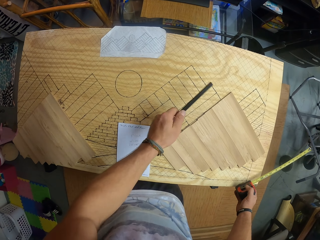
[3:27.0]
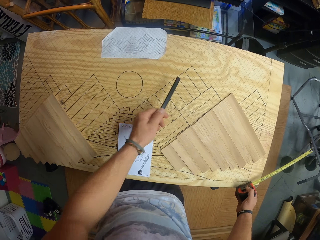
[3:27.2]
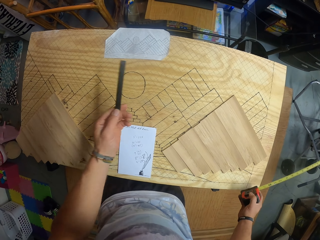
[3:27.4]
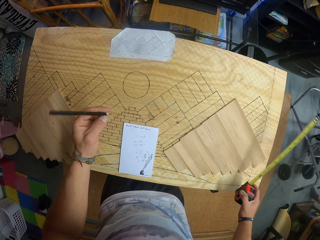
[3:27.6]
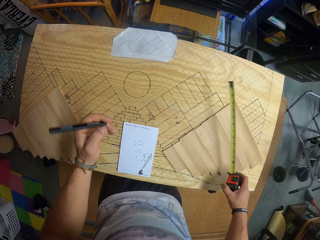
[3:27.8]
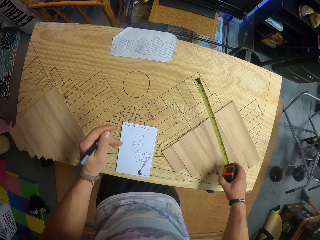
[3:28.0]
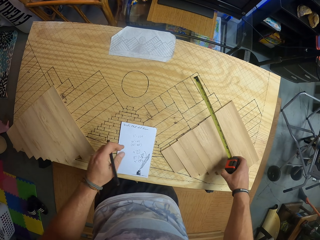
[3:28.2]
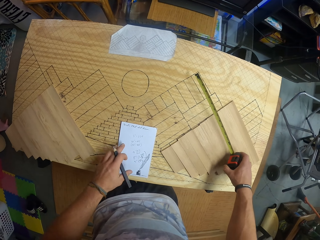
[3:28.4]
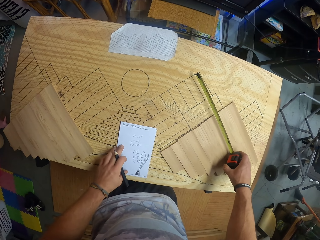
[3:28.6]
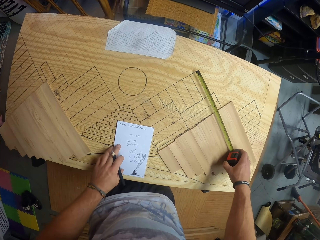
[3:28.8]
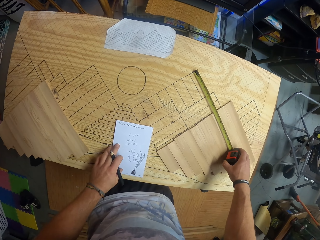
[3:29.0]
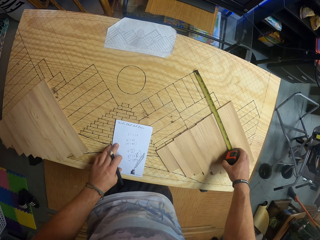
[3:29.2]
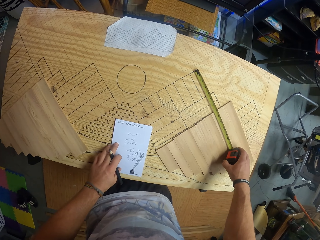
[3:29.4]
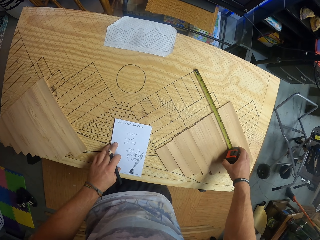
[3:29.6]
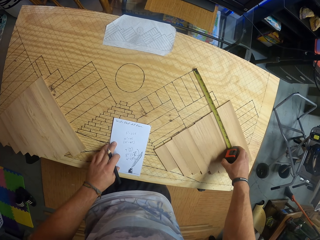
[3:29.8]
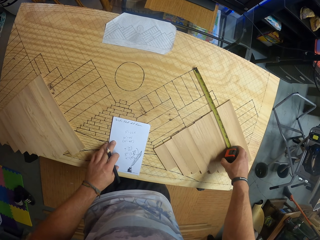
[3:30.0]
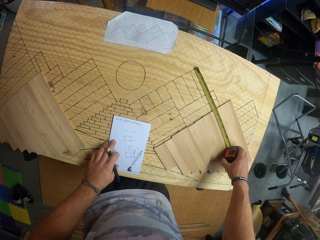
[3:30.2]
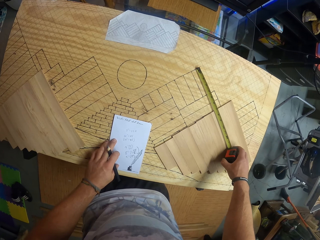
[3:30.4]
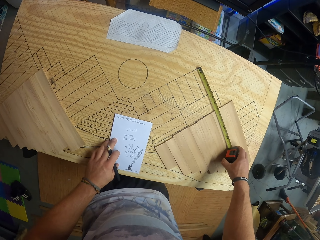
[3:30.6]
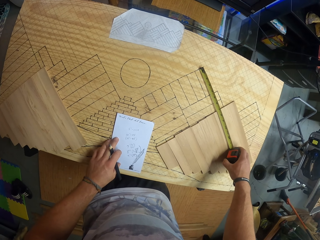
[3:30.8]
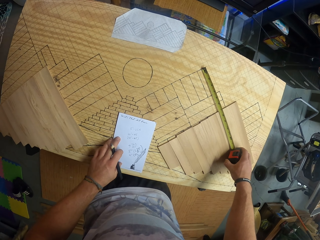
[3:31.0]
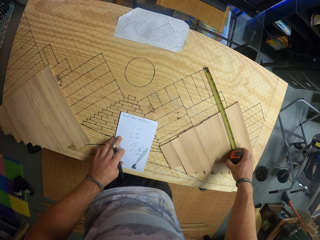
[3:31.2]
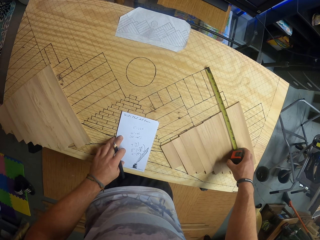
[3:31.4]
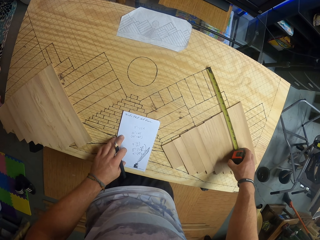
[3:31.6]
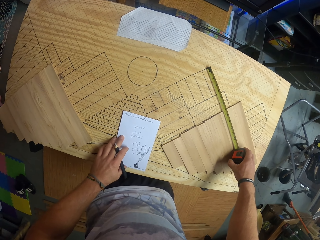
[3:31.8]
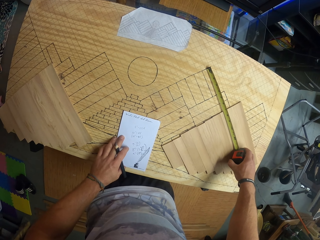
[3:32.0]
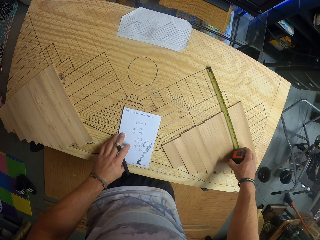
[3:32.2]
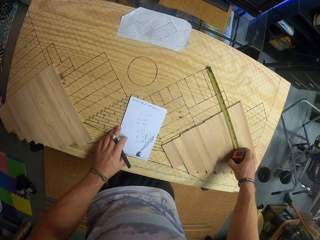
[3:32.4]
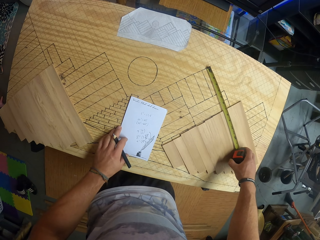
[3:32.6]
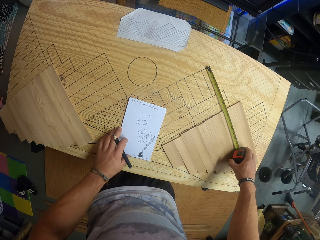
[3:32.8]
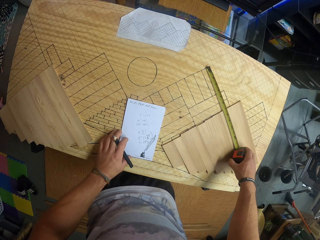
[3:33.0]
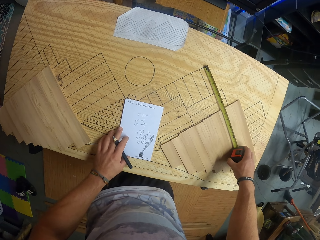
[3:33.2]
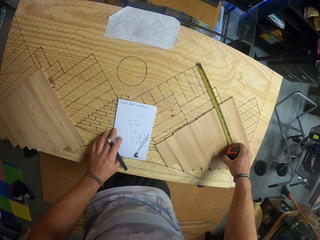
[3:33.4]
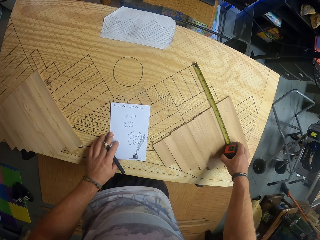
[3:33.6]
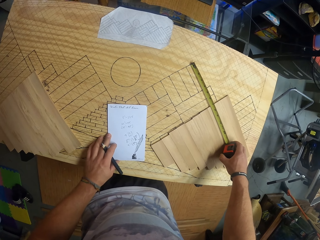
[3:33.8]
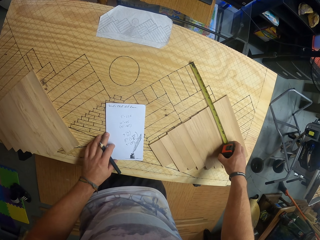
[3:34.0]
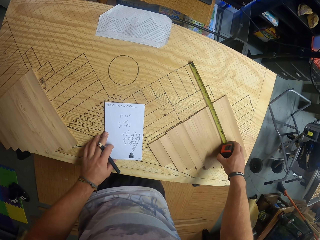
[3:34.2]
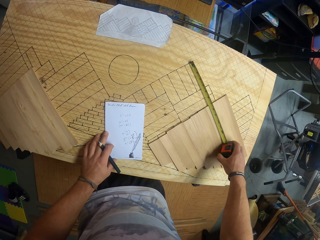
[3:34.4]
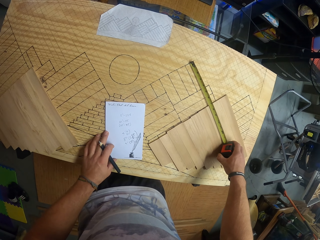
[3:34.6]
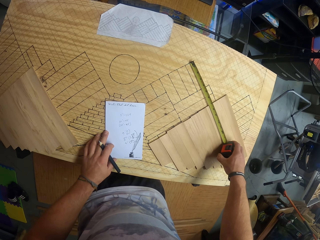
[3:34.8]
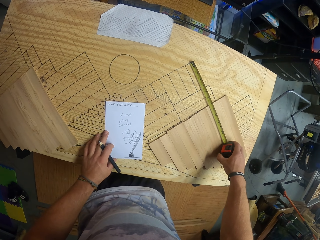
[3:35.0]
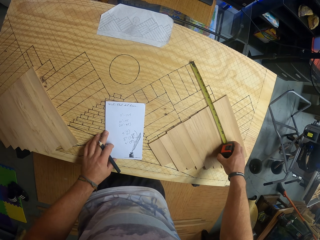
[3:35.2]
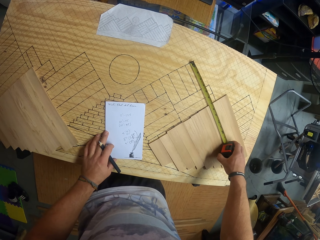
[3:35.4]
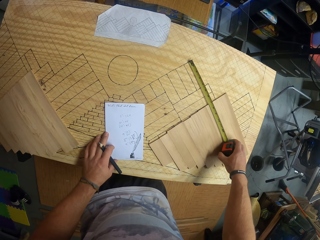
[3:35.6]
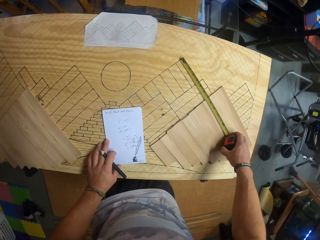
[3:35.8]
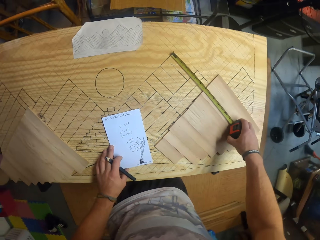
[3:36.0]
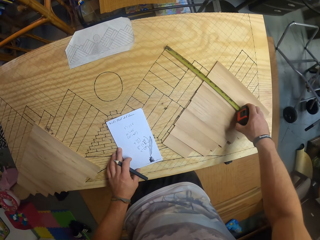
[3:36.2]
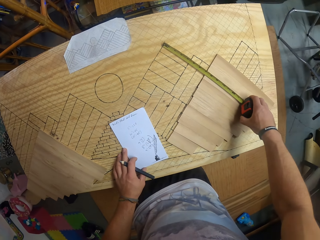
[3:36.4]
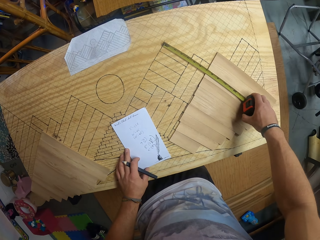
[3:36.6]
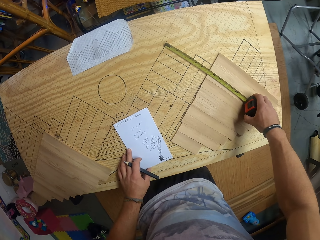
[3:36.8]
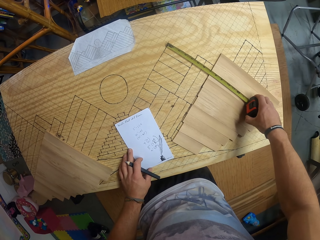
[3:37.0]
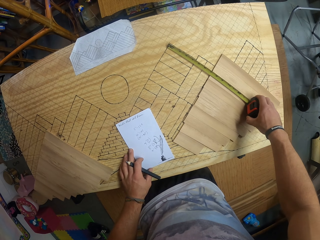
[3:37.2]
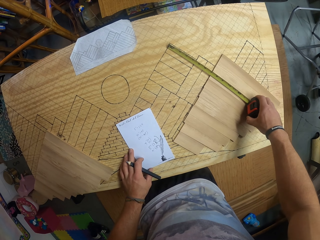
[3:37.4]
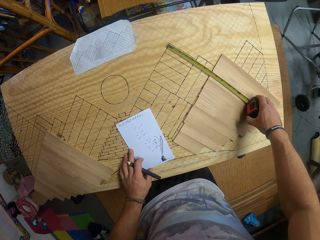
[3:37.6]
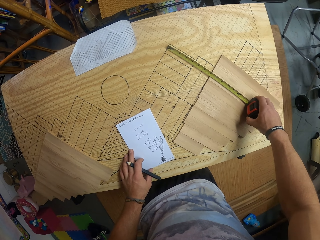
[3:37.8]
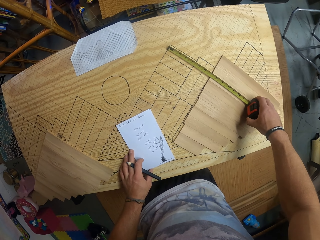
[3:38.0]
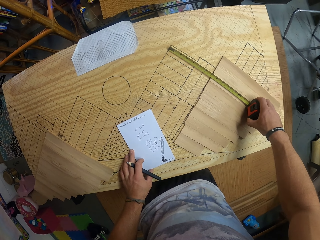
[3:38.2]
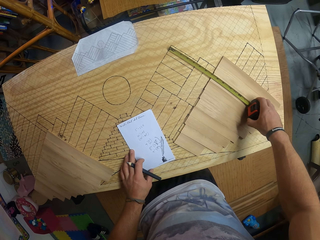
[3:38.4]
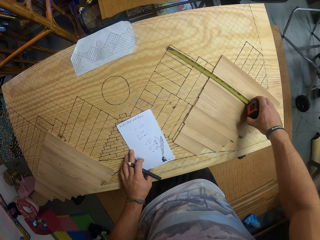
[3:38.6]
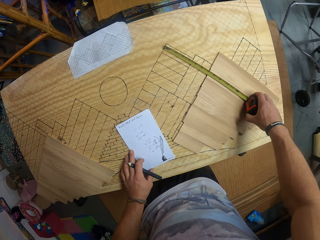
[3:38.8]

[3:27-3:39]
The camera wearer points at the board. He places his left hand on the jotter on the drawing board. He measures a line on the drawing board with the tape measure in his right hand. He adjusts the jotter on the drawing board with his left hand.

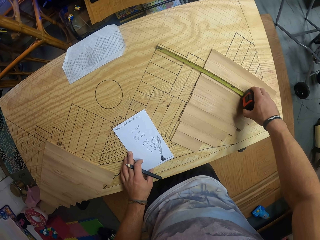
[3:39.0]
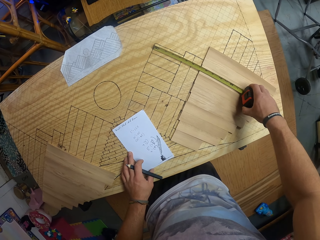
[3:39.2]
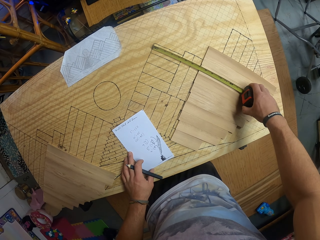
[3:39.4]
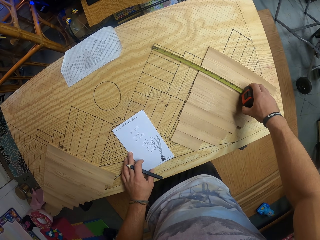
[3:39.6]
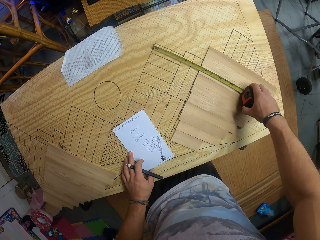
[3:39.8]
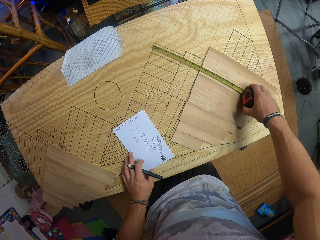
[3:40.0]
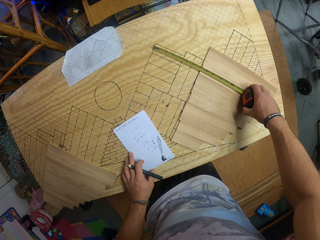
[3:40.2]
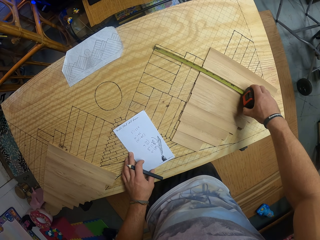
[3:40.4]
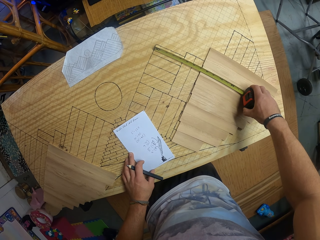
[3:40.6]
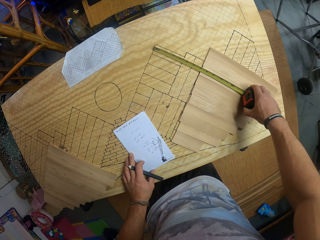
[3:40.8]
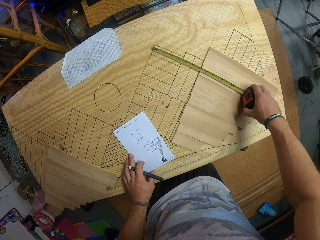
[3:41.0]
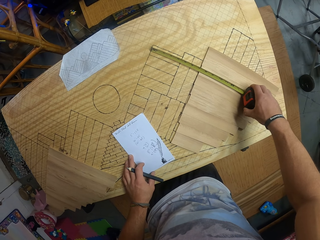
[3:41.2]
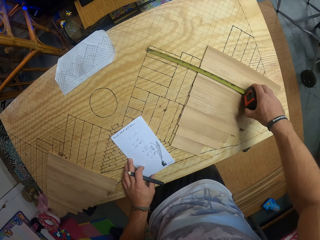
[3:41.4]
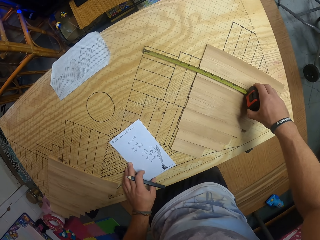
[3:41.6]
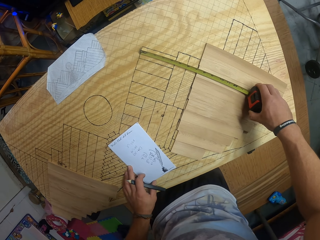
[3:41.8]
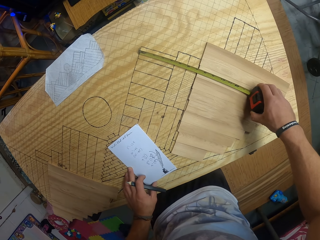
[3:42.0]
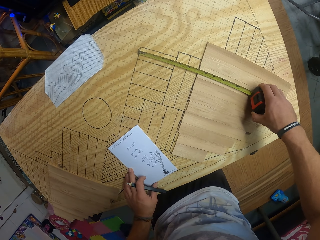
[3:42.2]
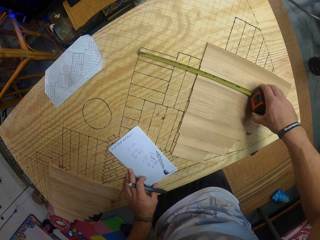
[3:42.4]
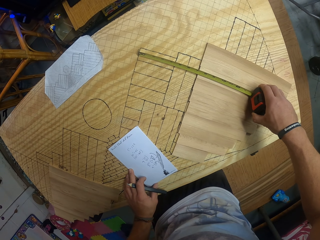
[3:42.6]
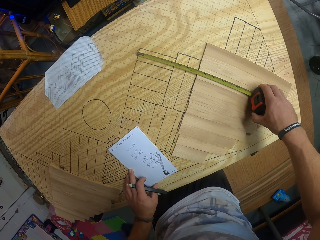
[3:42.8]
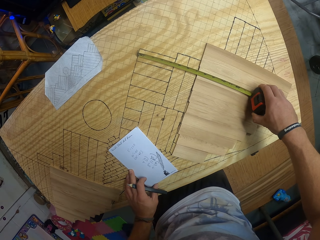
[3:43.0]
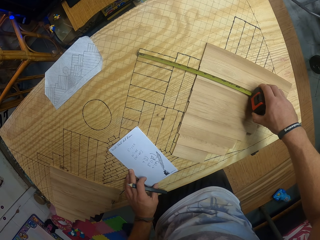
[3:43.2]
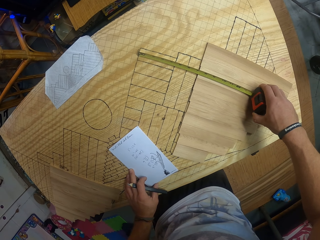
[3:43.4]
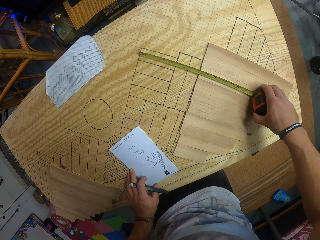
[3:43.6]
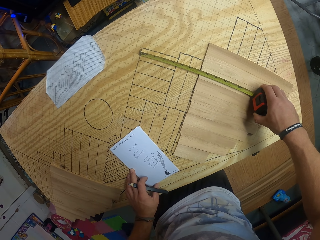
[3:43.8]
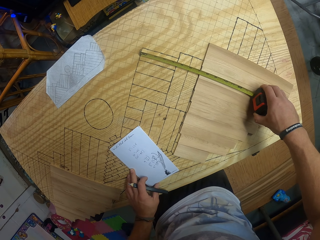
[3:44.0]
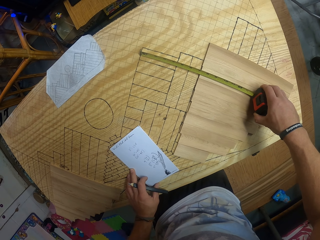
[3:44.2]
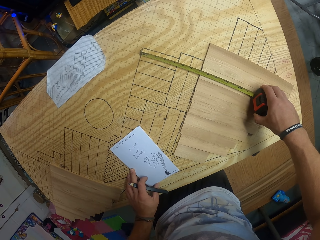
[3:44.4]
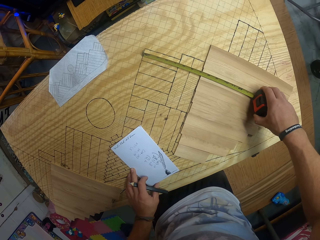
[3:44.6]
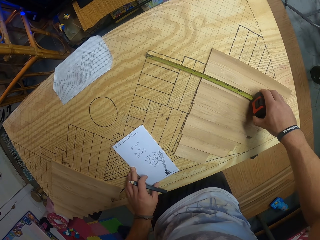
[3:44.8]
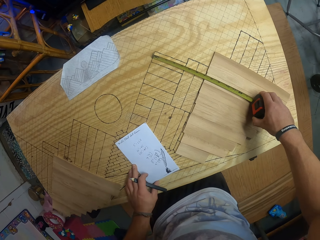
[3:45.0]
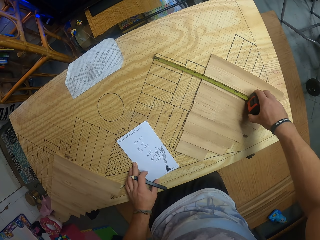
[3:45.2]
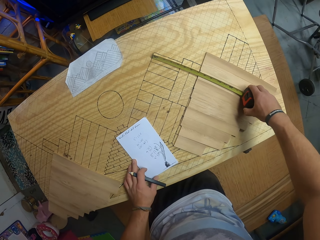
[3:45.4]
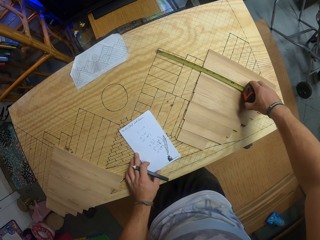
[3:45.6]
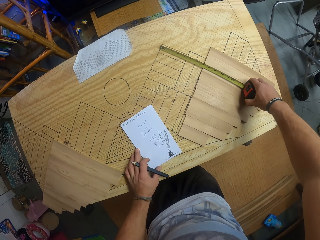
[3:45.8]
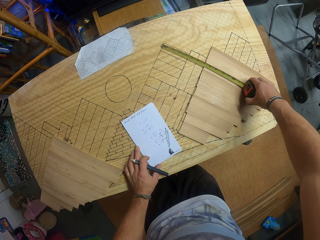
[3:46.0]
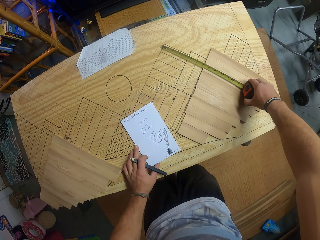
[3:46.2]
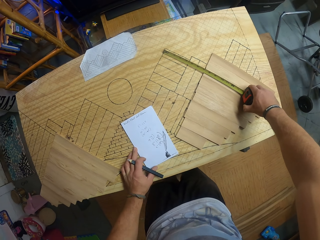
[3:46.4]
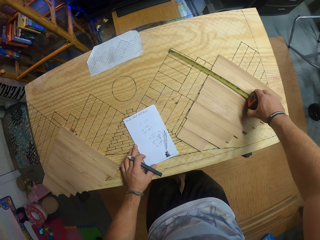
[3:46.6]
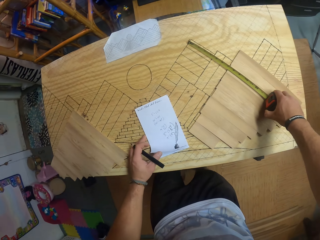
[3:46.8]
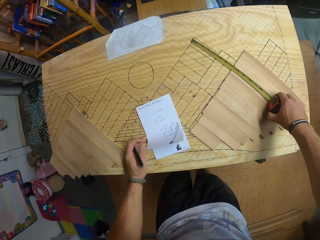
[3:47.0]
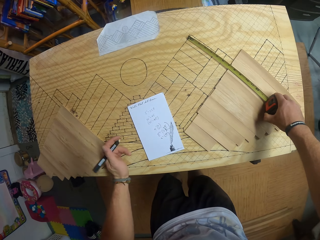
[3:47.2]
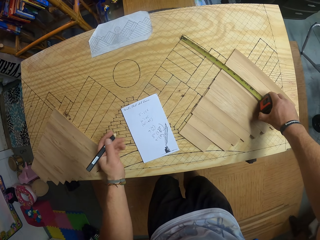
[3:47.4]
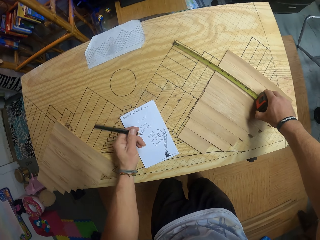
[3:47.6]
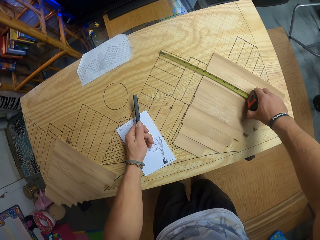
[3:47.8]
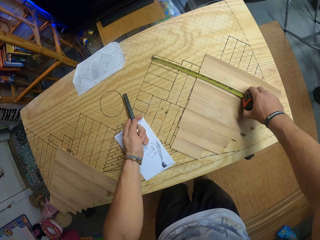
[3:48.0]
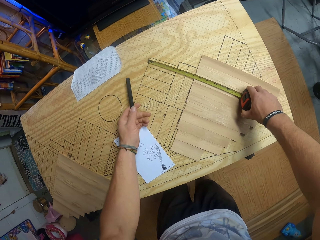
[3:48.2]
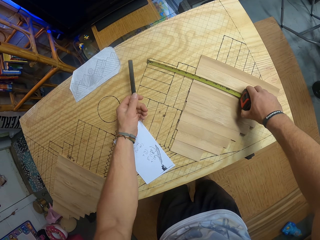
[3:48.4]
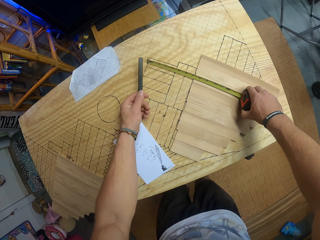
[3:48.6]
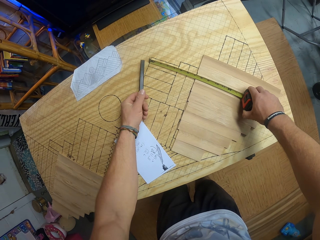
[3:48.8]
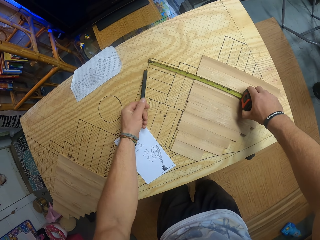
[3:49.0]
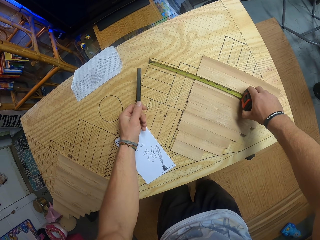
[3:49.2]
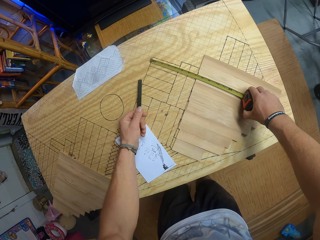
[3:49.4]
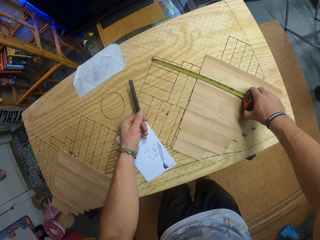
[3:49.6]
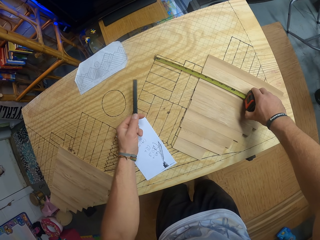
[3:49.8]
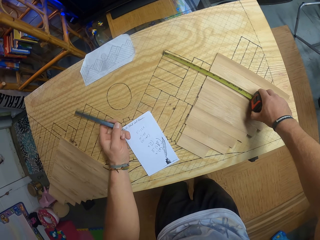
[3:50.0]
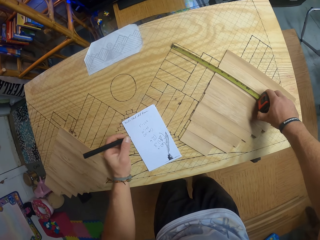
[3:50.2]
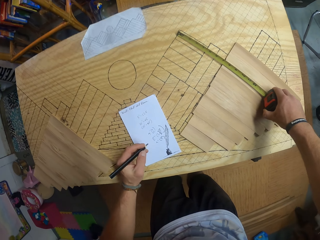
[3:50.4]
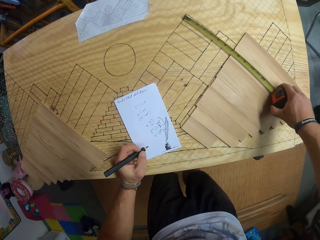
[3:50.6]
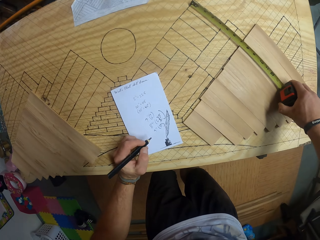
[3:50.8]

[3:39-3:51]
The camera wearer points at the board. He taps the drawing board with the base of the pencil in his left hand.
